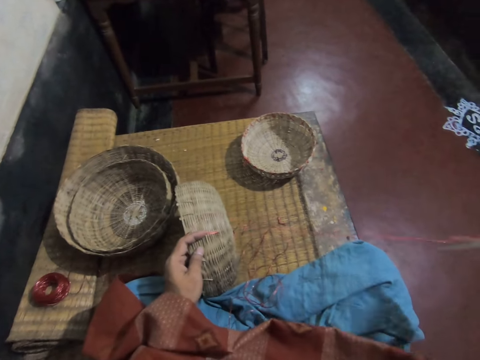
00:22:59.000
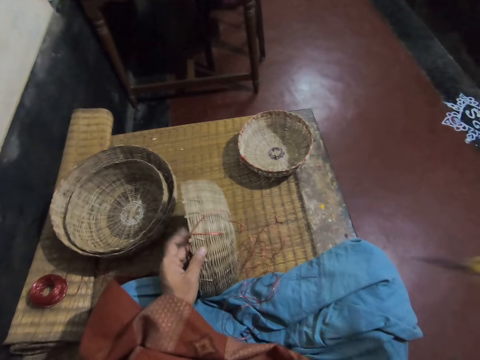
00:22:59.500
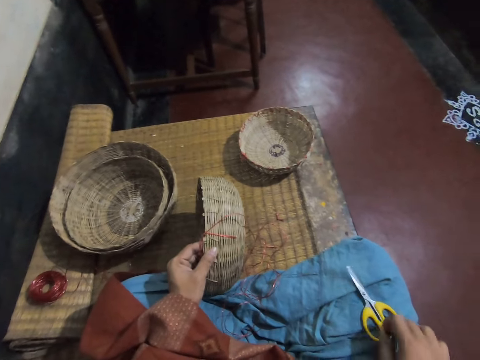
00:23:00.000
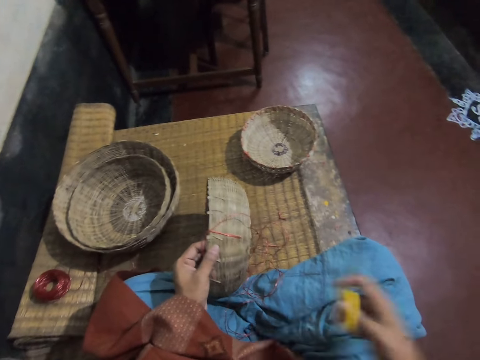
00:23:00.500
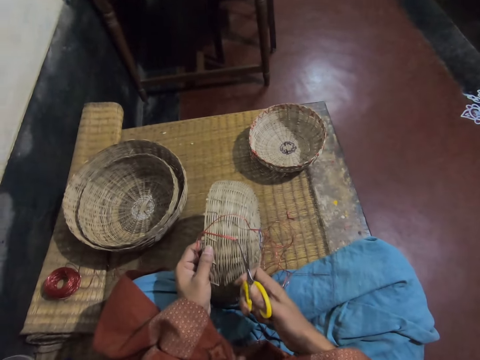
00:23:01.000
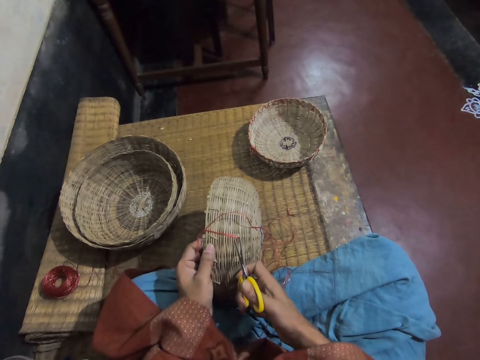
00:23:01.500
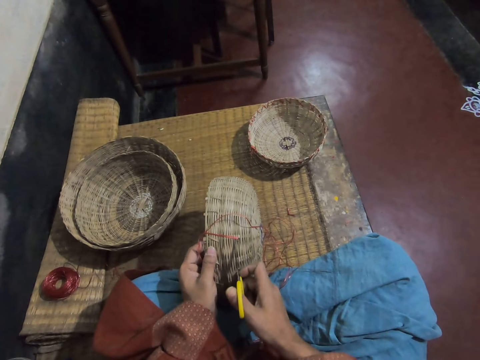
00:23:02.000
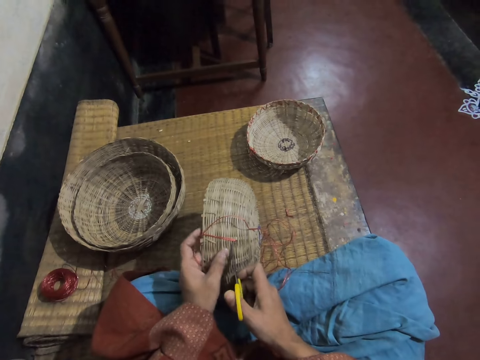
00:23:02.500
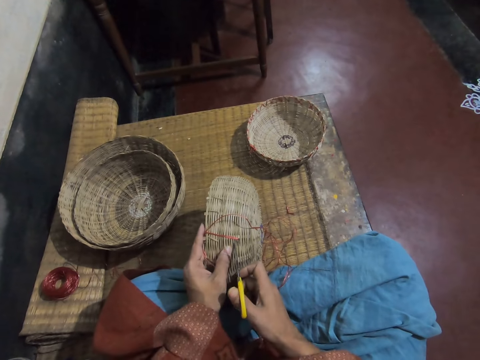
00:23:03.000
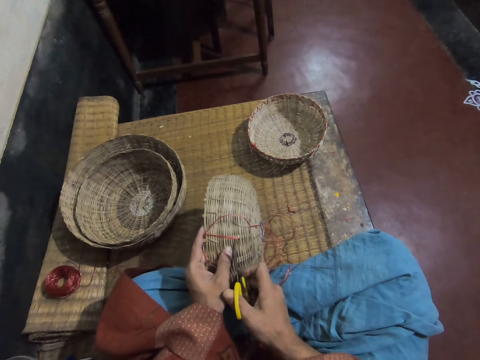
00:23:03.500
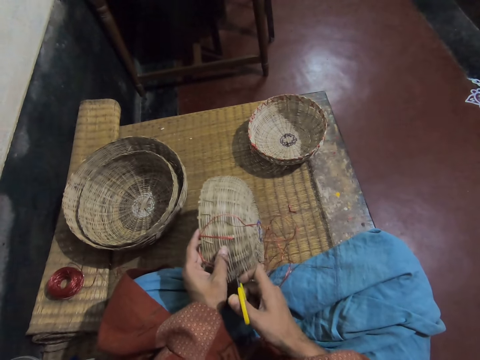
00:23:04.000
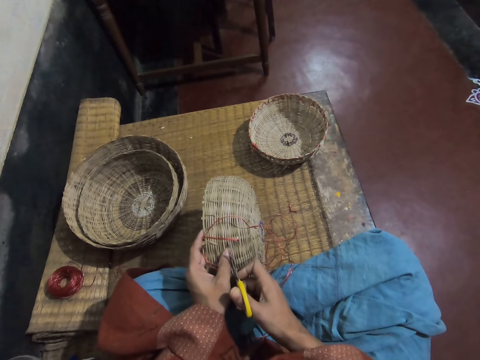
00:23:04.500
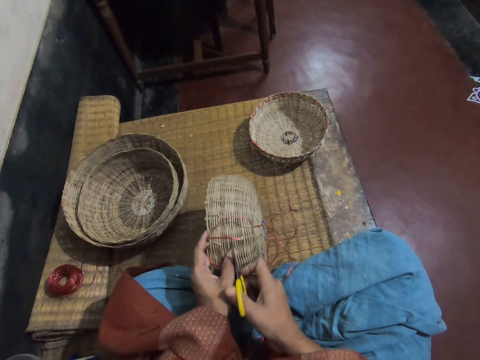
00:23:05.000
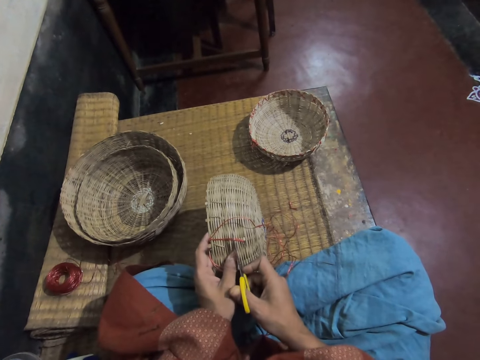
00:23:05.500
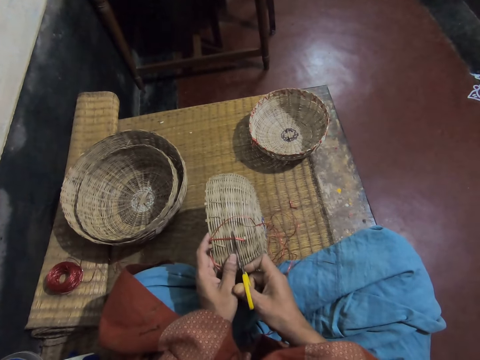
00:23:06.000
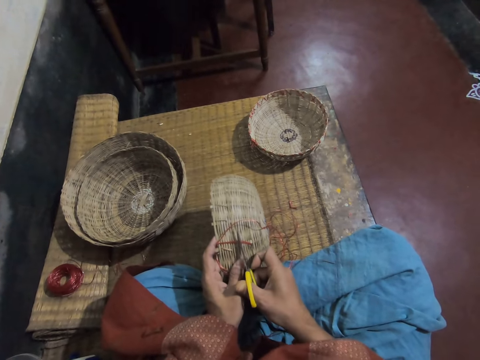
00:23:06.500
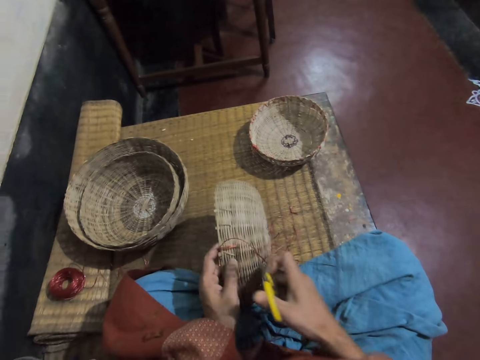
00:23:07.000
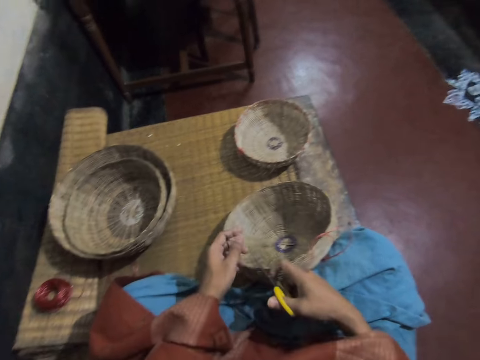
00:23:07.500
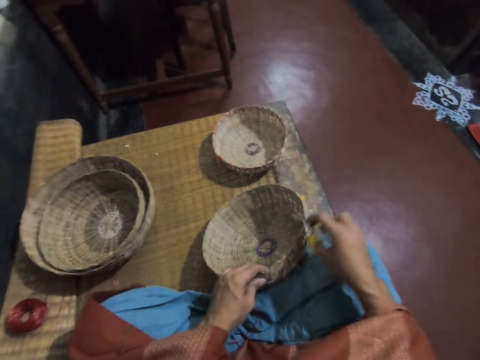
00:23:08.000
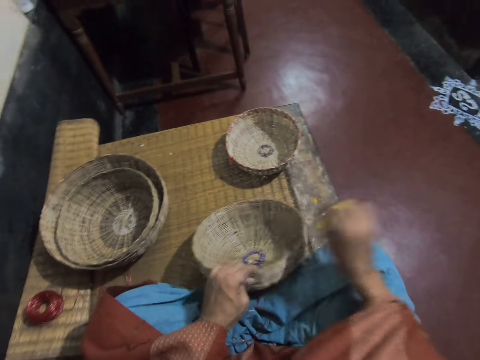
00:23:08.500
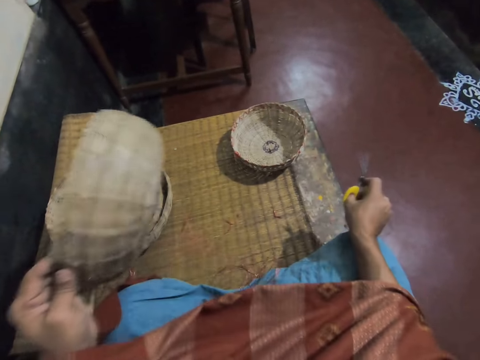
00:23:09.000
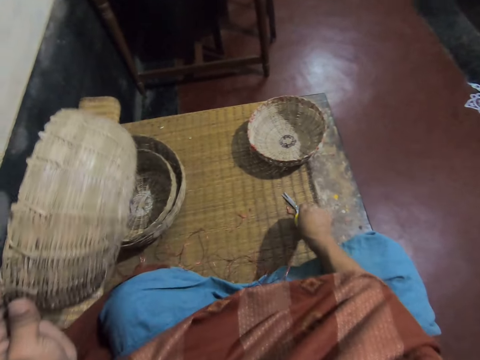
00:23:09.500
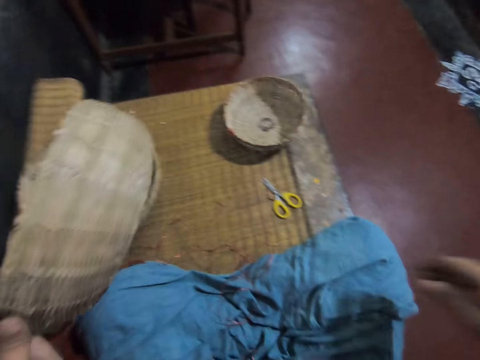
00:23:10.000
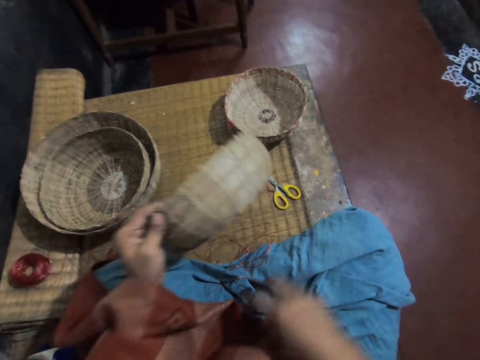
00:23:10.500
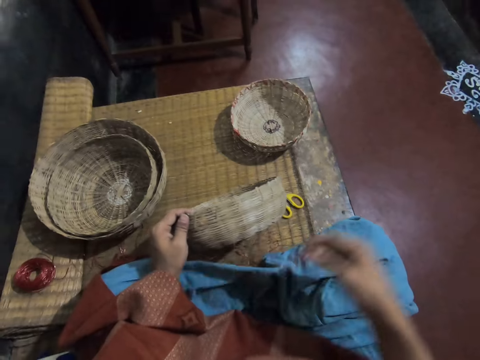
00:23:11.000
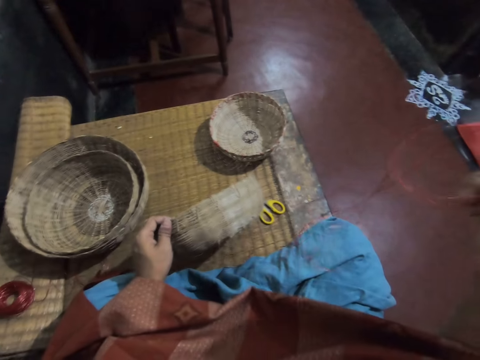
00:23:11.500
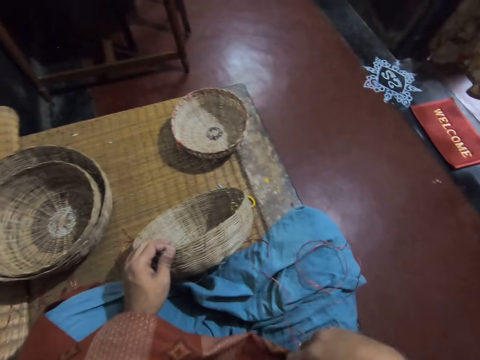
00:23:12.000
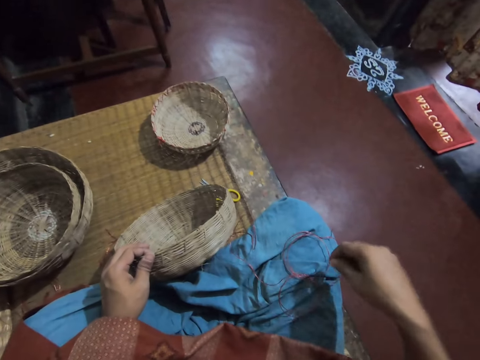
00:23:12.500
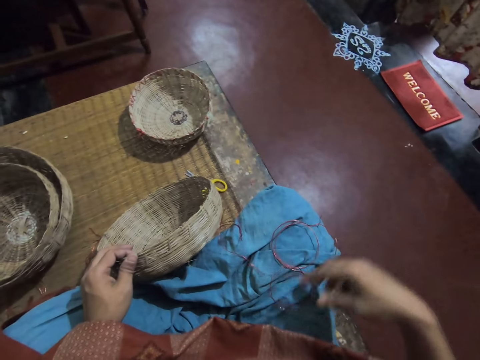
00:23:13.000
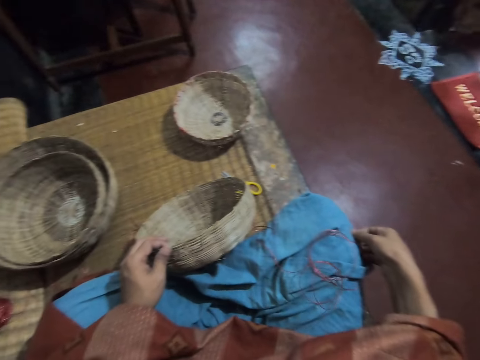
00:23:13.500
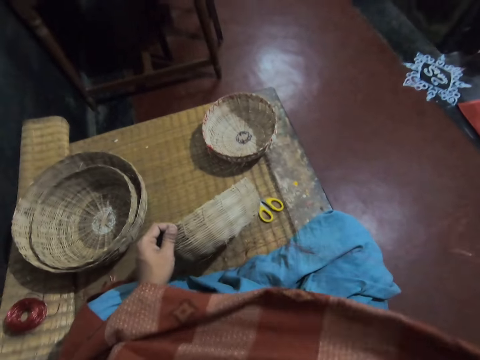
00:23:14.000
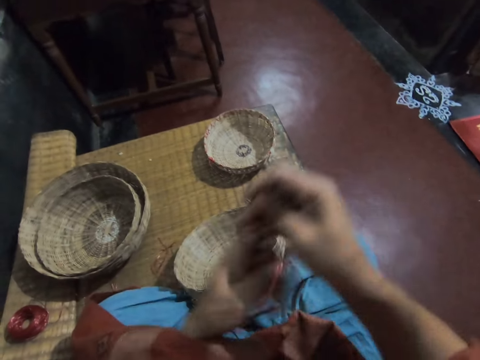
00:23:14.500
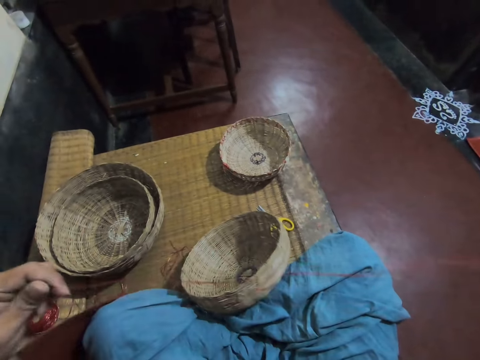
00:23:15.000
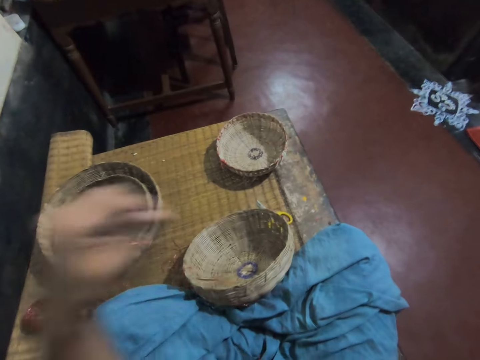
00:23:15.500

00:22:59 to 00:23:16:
The camera wearer moves the scissors in the right hand. She places the scissors on her lap. She picks up the scissors. She cuts the thread on the basket with the scissors in her right hand. She picks up the basket. She drops the scissors on the mat with her right hand. She moves her right hand. She picks up the thread. She adjusts the thread with her right hand. She places the thread on her lap. She picks up the needle with thread from her lap with her right hand. She adjusts the thread on the weaving needle.

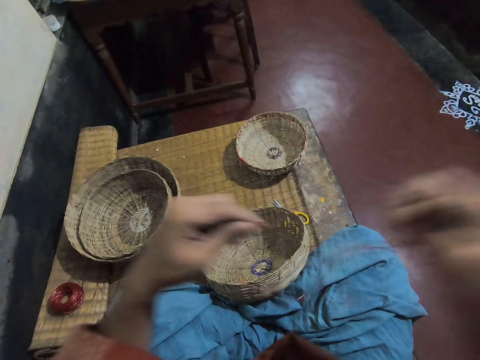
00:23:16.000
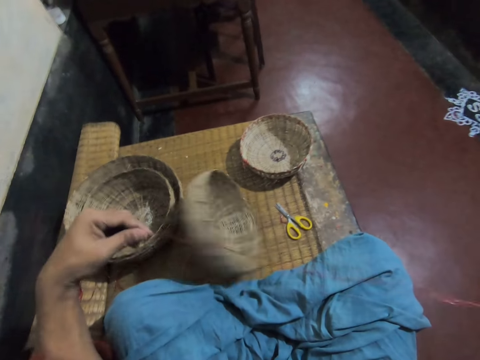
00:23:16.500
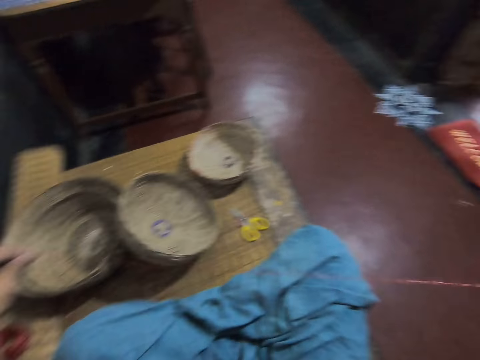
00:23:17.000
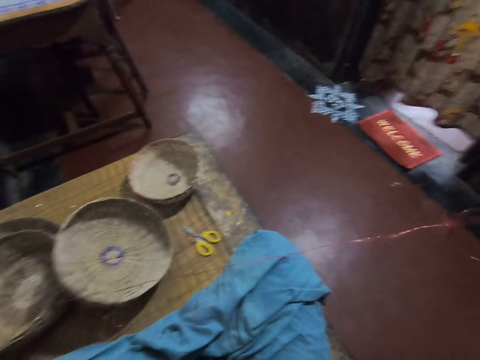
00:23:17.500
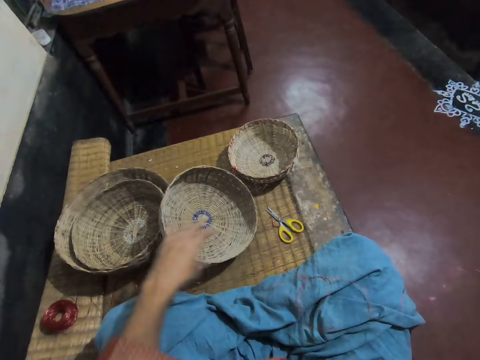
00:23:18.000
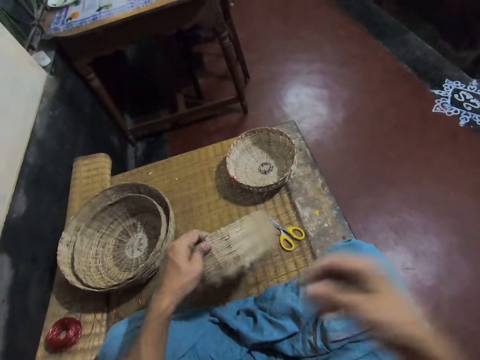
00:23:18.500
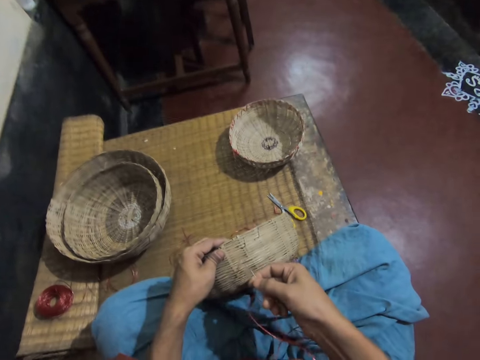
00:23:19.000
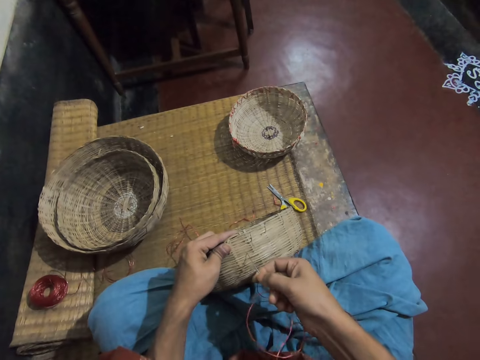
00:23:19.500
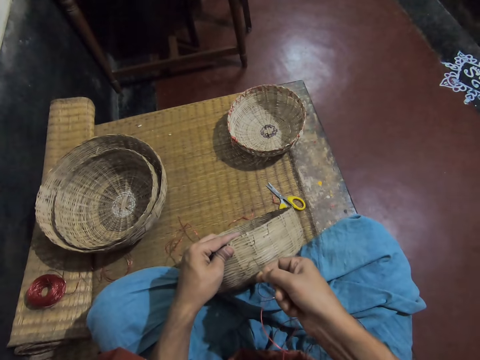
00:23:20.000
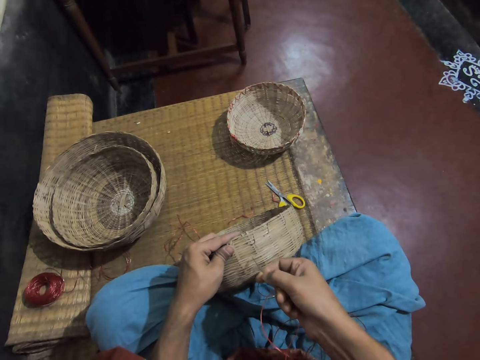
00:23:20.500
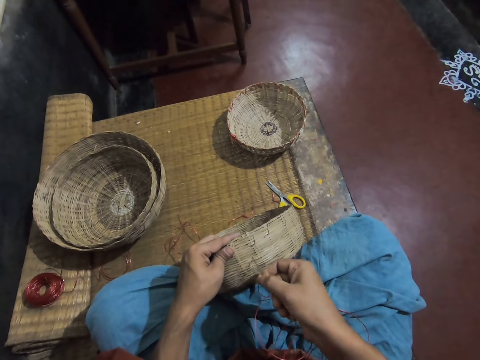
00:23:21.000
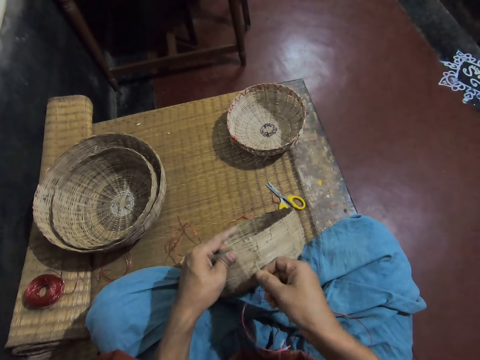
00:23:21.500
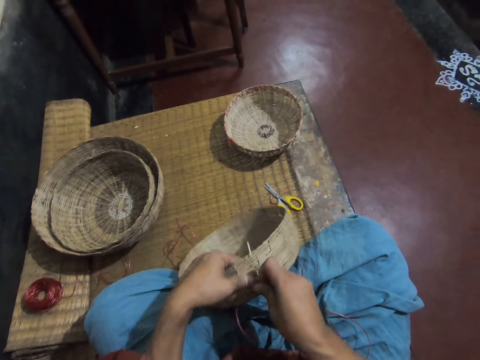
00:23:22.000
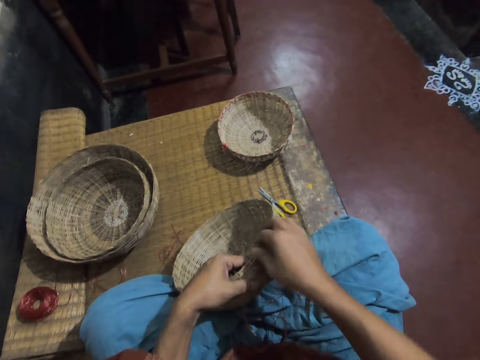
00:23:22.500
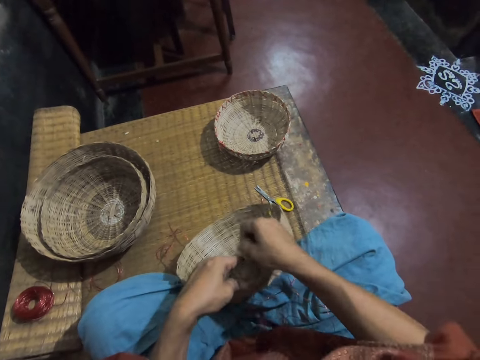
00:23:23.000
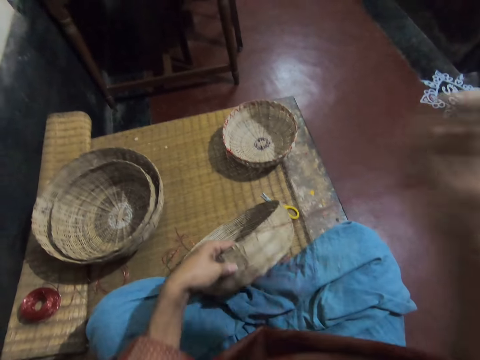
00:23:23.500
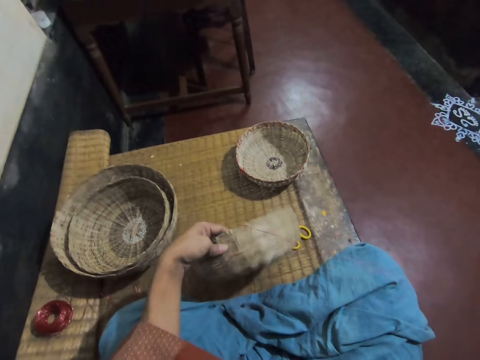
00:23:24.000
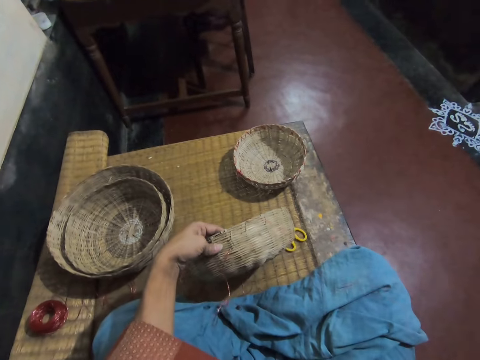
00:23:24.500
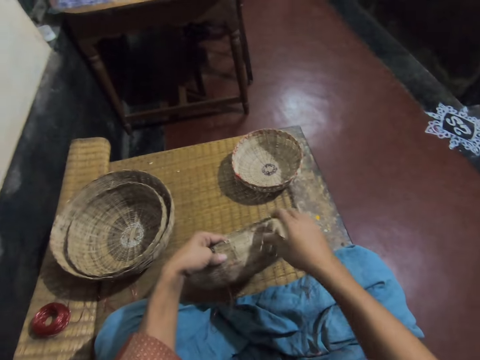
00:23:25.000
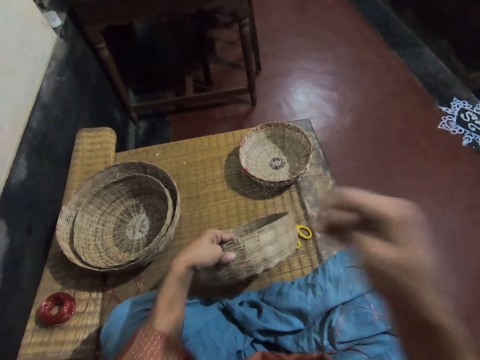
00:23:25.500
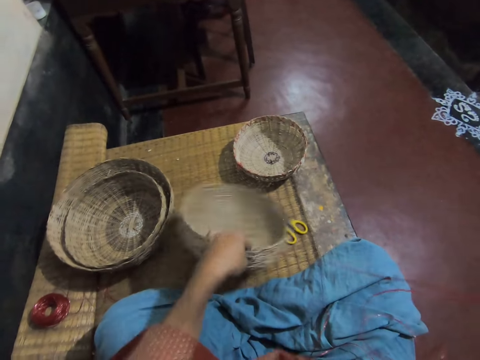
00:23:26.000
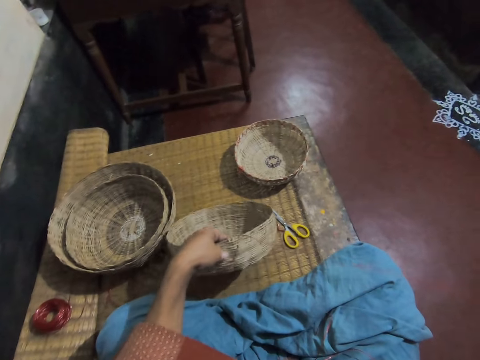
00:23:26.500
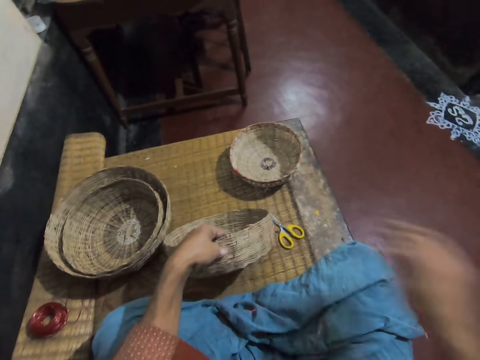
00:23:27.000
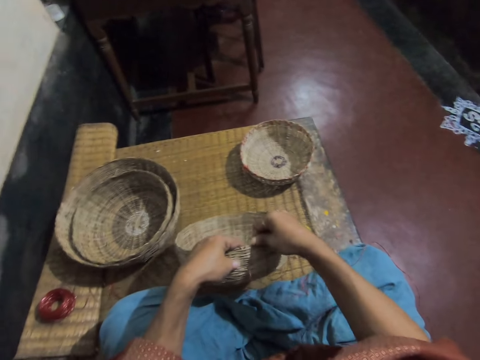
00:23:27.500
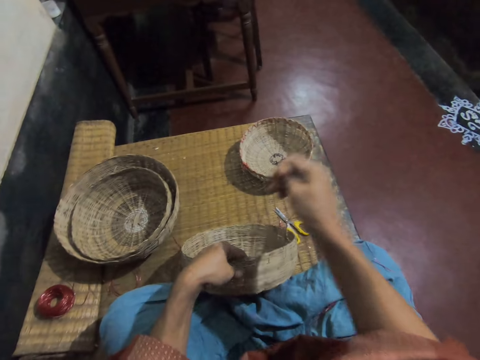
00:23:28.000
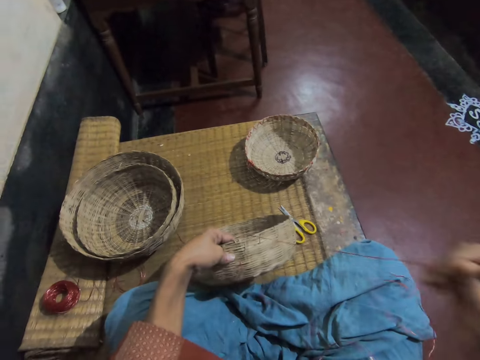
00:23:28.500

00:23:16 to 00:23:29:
The camera wearer adjusts the thread with her hands. She picks up a basket. She sews the basket with the needle and thread in her right hand. She pulls the weaving thread.
